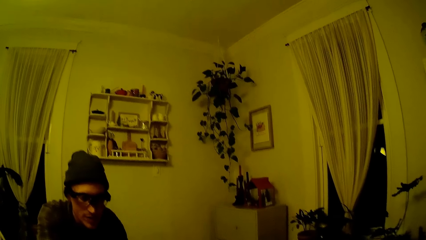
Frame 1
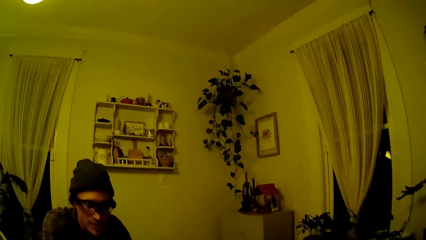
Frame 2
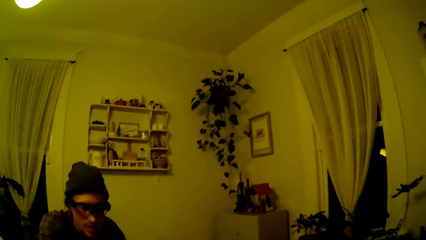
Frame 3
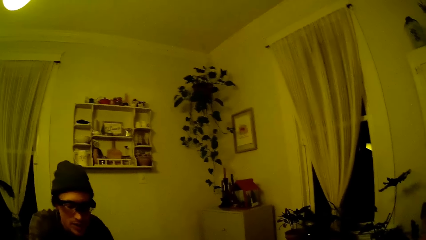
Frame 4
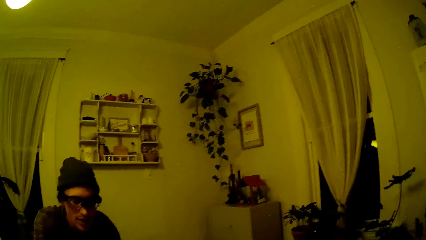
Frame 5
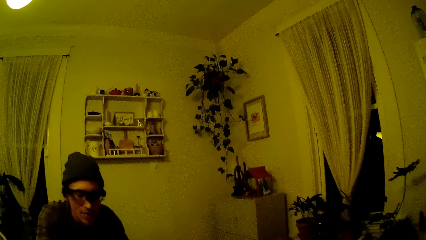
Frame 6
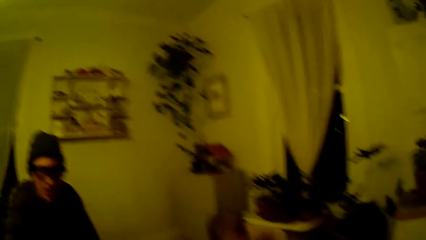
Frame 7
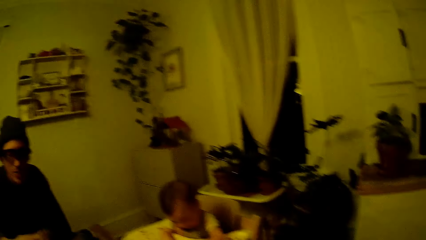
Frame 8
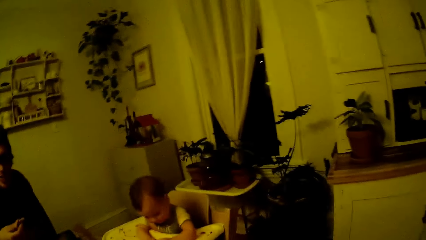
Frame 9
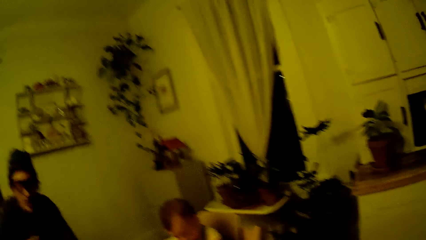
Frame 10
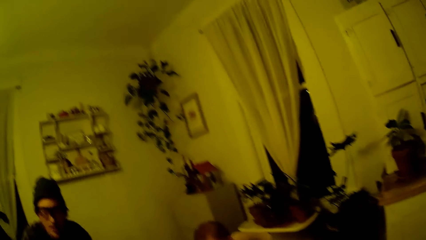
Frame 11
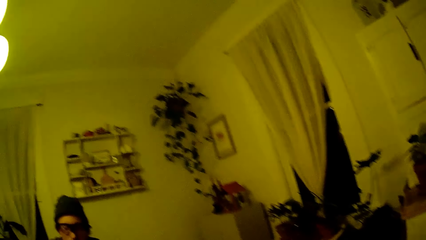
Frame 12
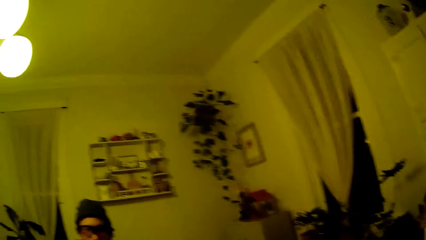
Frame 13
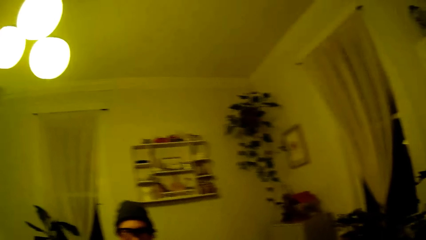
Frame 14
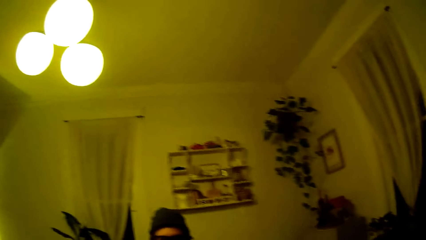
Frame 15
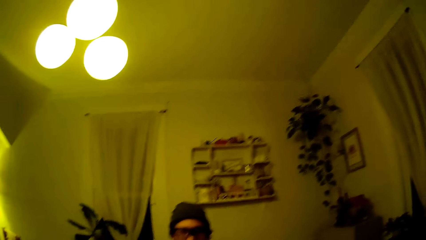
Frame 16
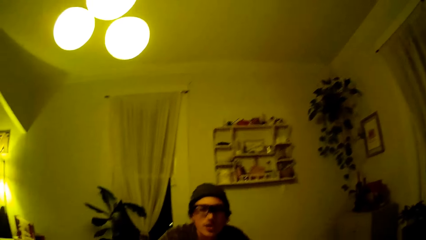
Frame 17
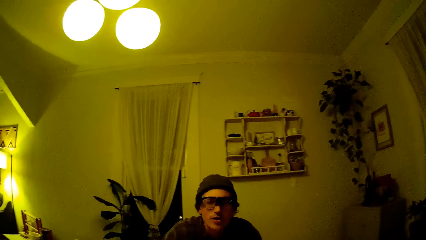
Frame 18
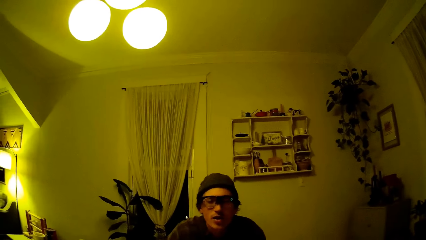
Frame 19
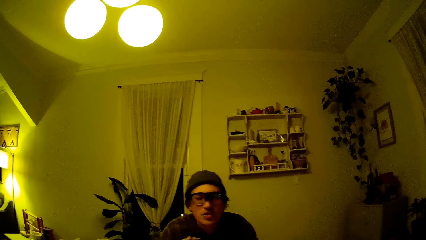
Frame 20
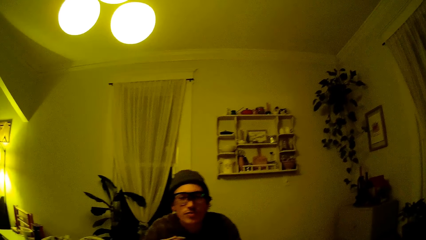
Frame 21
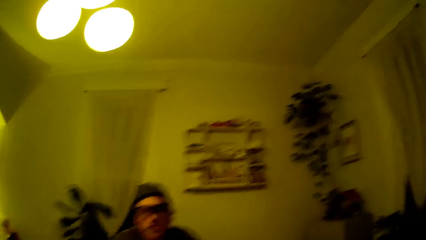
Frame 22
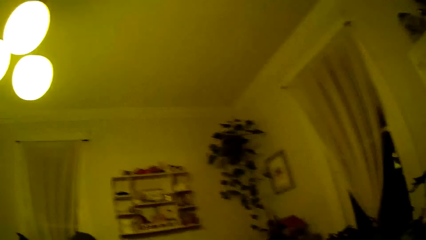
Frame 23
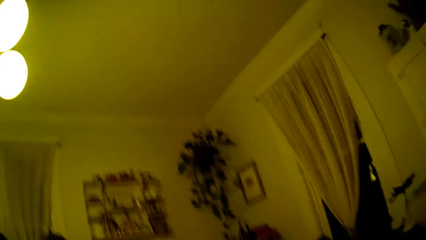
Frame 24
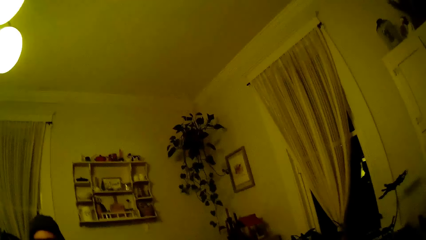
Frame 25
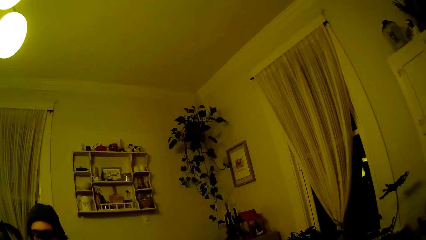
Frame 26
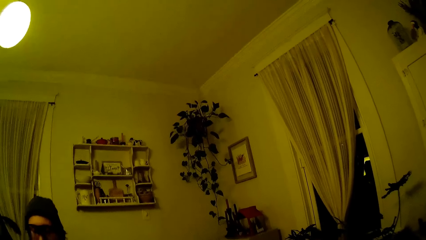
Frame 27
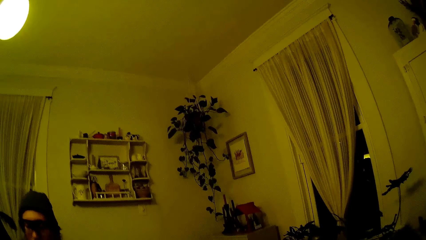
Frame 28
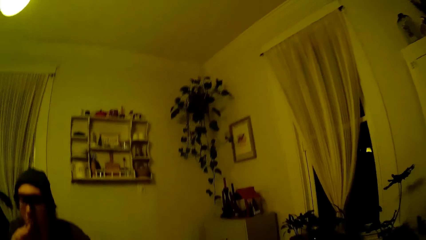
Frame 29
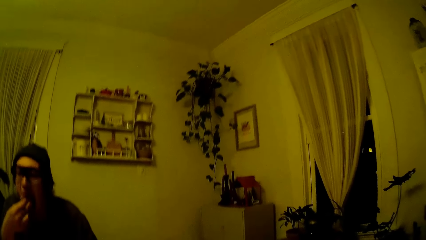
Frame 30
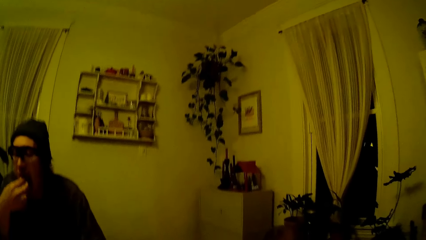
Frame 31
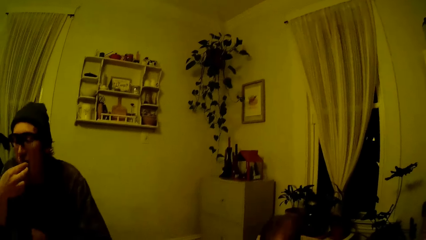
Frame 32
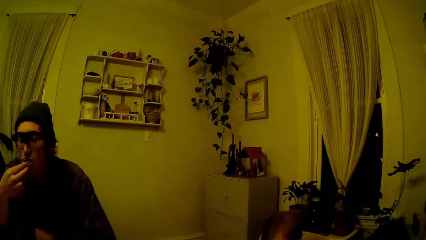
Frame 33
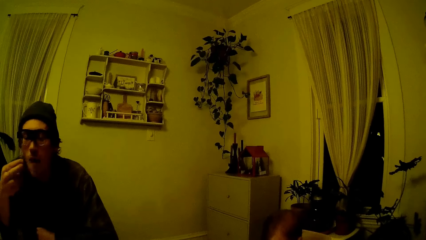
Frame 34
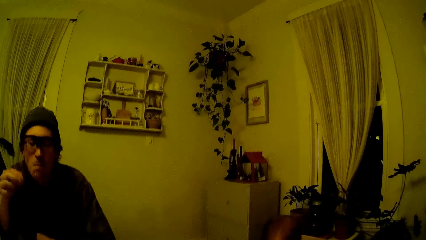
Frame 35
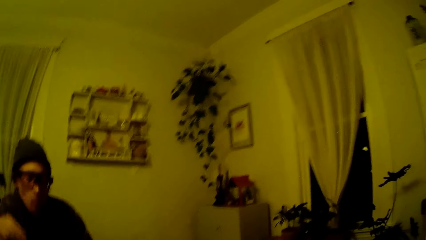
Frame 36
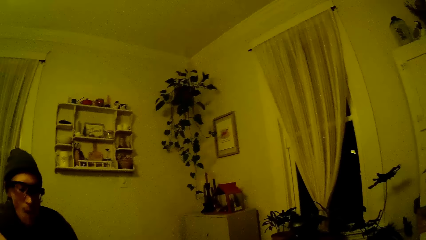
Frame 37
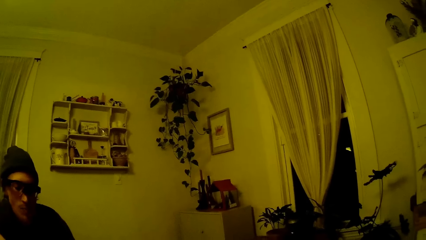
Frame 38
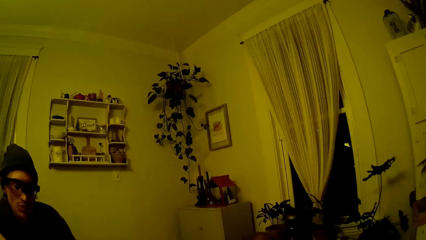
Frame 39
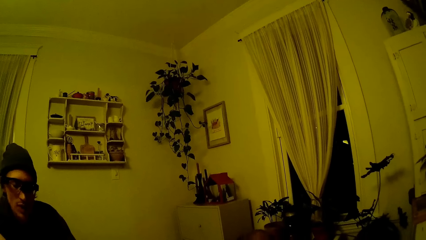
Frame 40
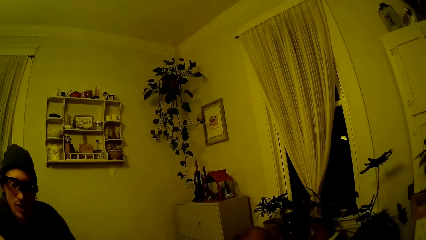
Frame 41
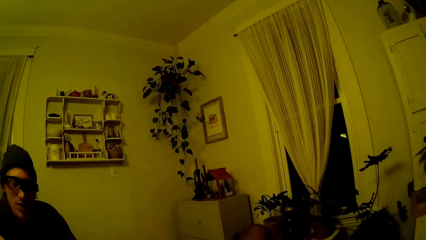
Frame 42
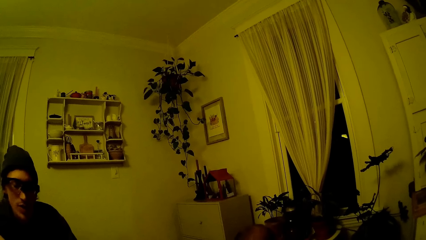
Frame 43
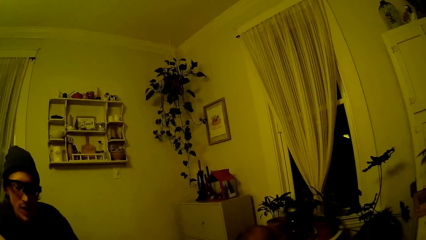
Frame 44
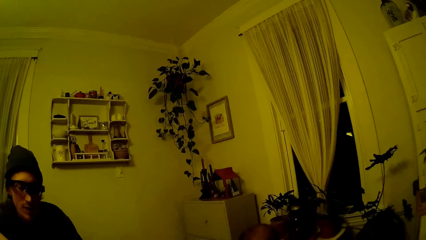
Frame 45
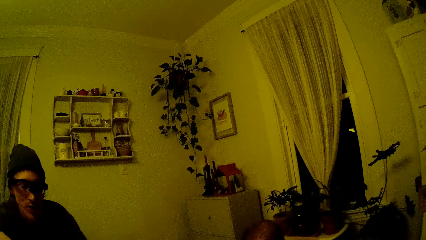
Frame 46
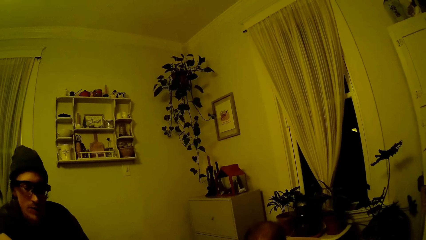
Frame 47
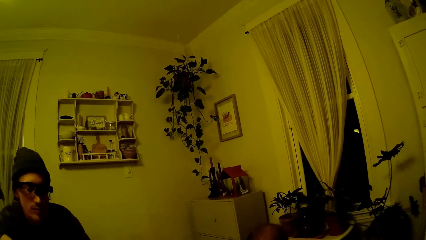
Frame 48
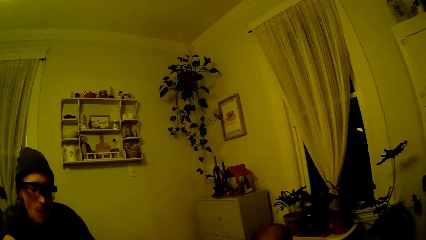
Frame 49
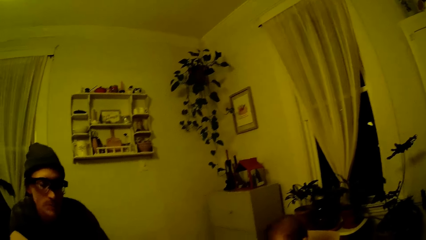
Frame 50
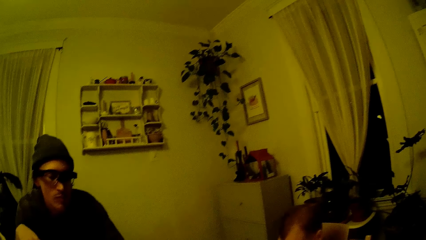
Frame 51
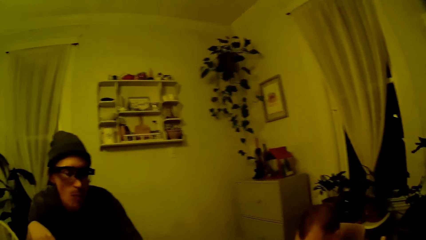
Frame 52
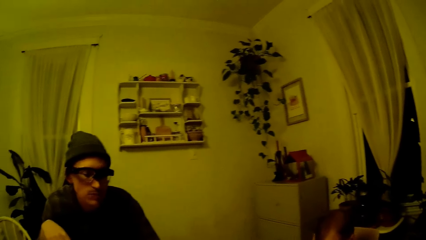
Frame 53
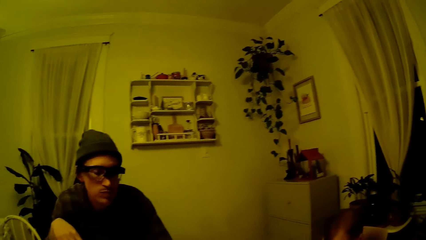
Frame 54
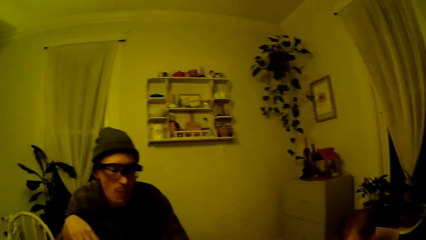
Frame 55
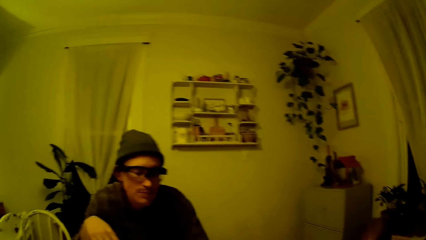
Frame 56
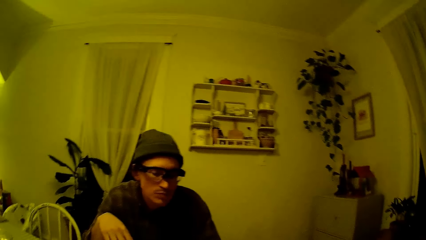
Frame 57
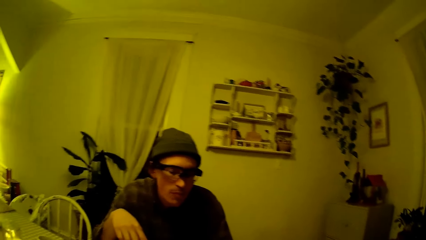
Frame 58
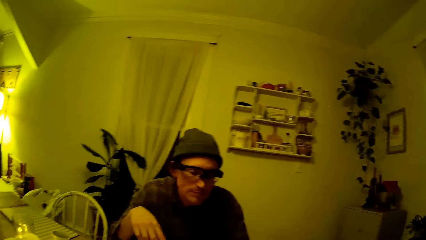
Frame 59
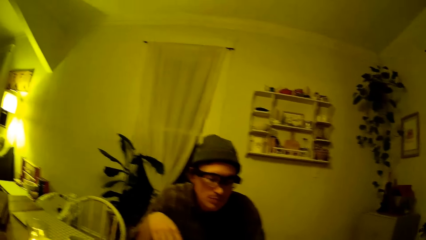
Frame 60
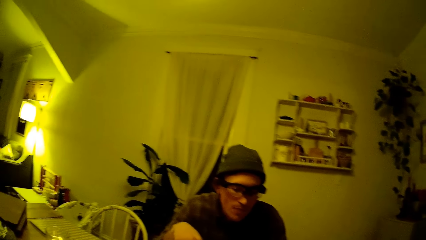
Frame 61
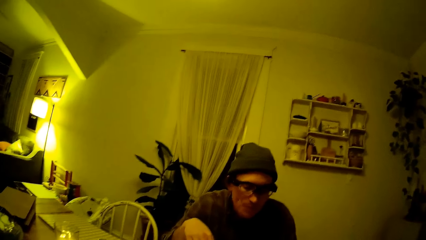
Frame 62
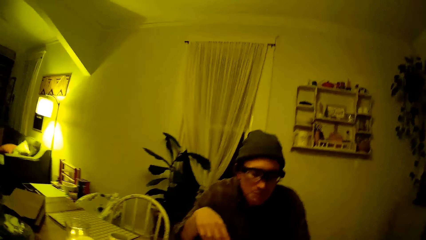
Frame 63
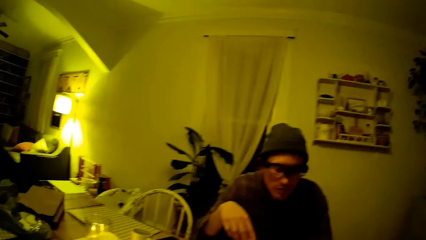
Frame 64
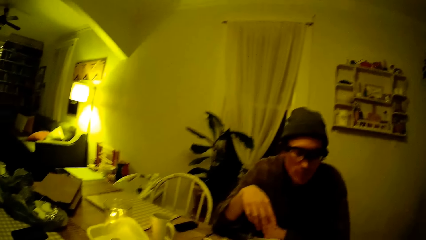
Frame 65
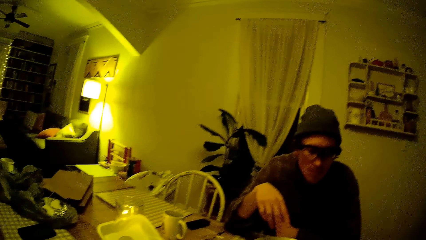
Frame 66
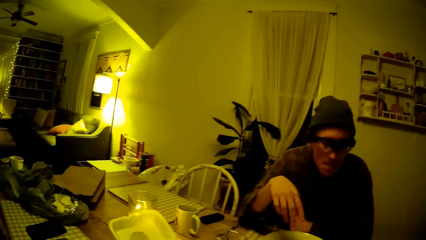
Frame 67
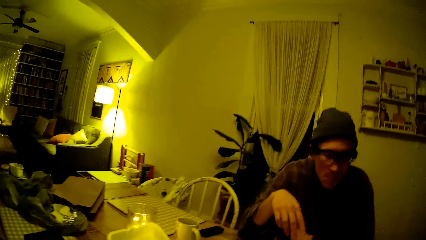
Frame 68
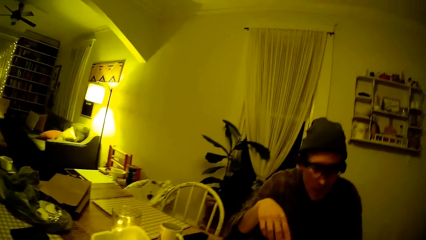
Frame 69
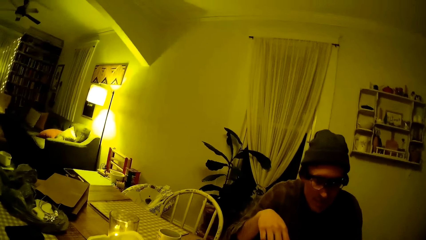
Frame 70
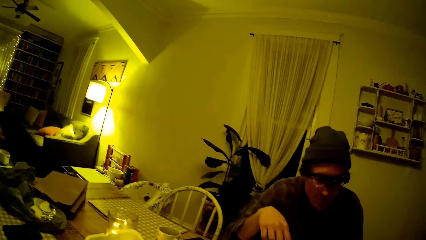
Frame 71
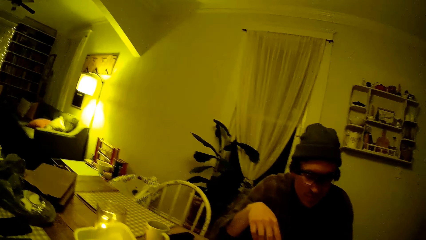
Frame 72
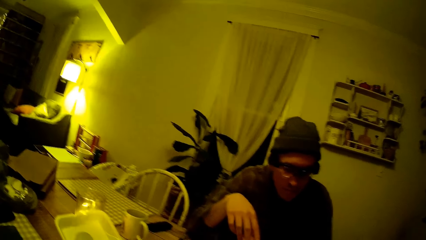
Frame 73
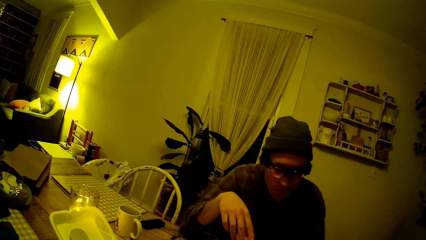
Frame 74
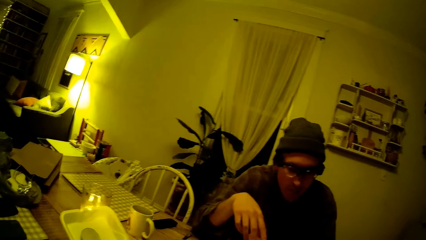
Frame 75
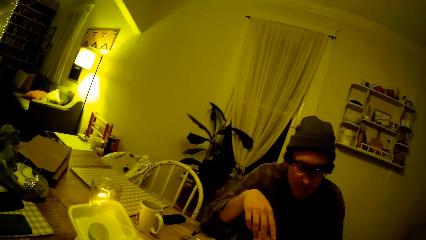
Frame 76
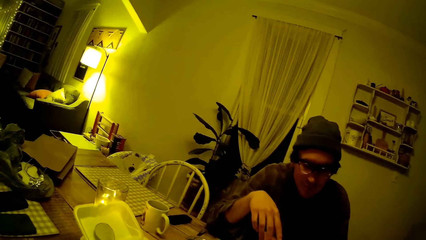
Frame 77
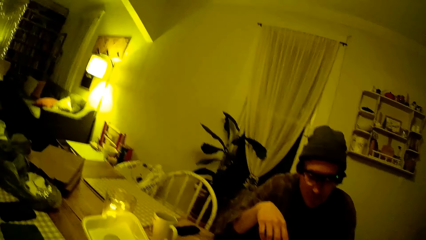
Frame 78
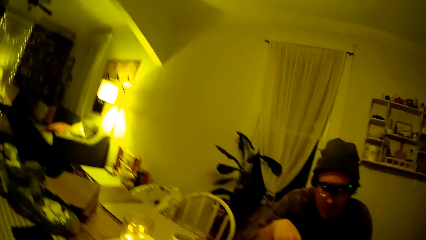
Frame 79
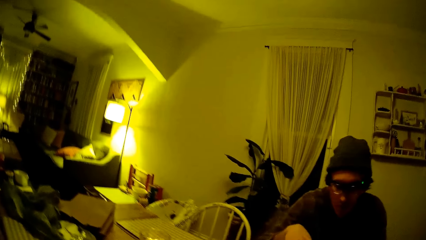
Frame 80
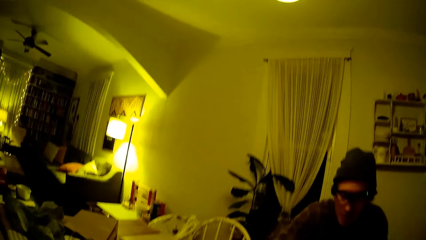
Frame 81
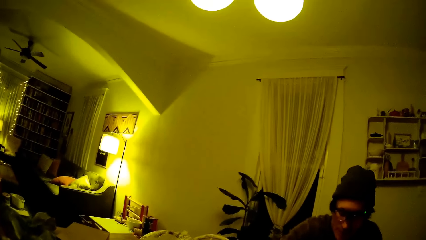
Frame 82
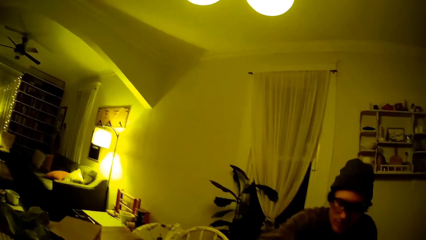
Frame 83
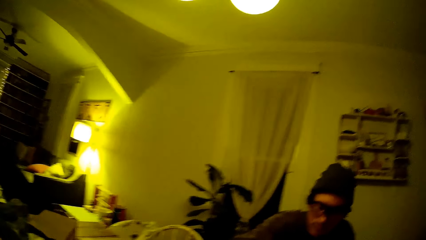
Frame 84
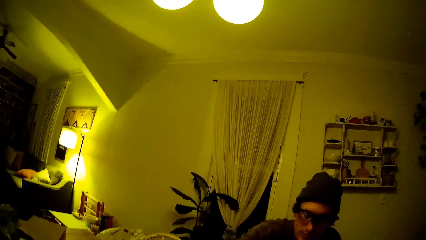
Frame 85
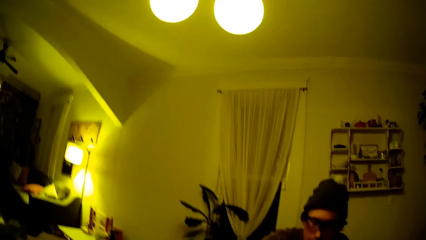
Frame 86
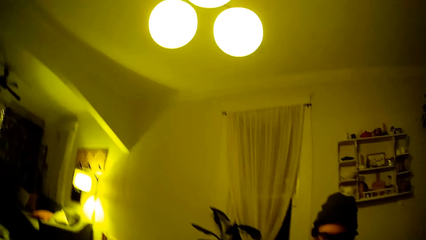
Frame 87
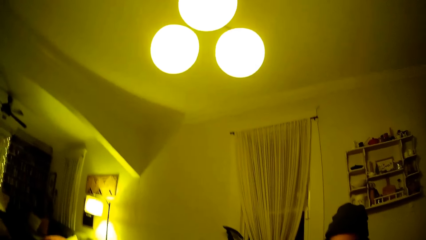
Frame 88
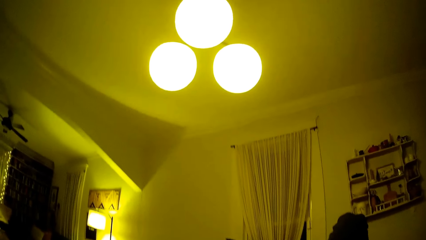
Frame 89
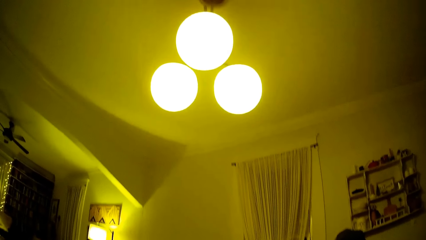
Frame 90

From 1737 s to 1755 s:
A baby holds the pizza in both hands. The camera wearer looks around the house. They converse with a man. The man nods his head.
